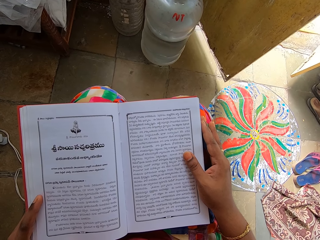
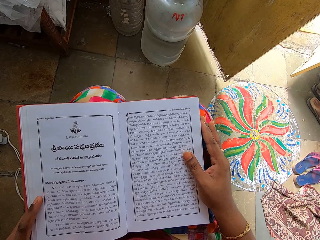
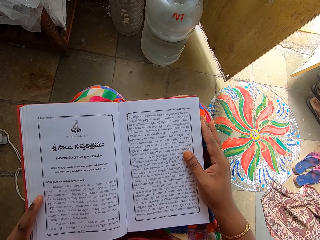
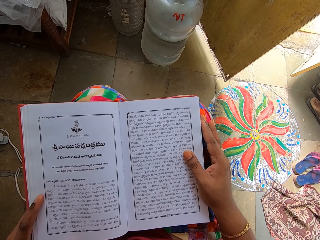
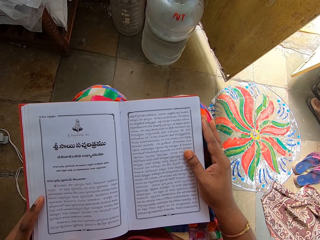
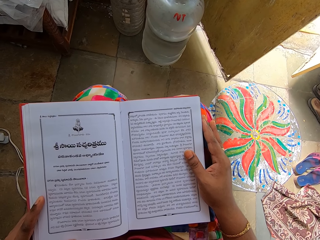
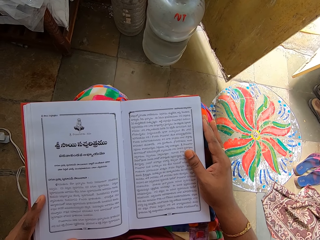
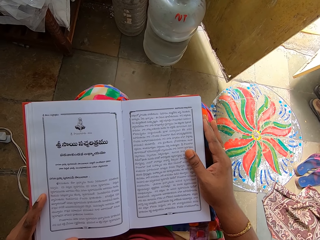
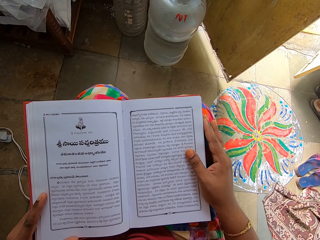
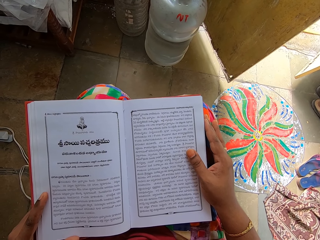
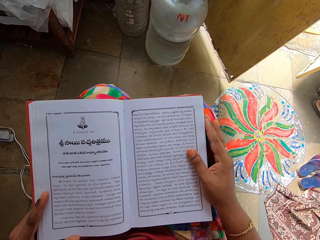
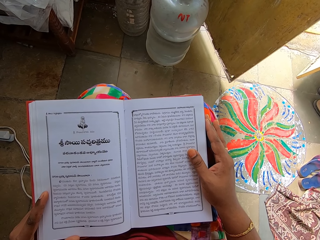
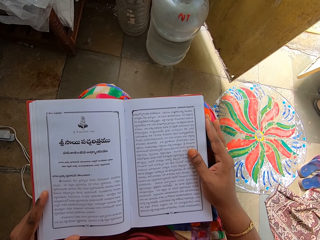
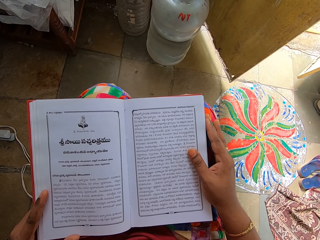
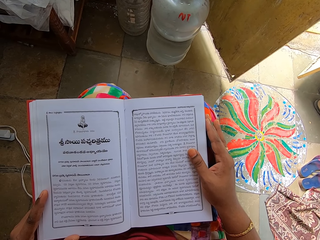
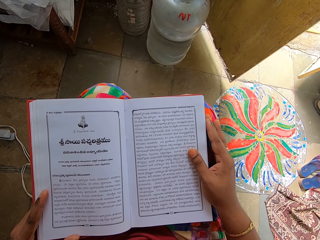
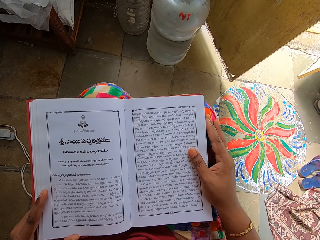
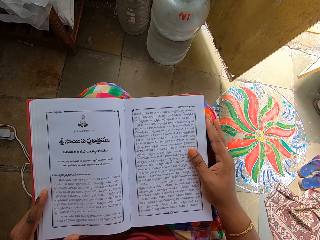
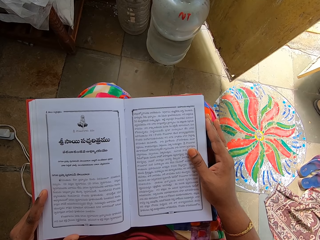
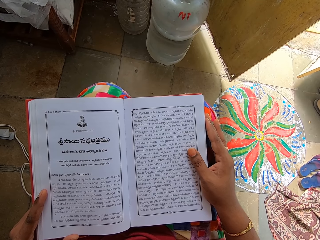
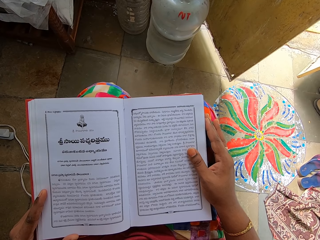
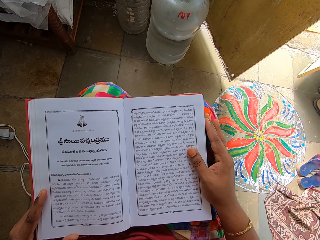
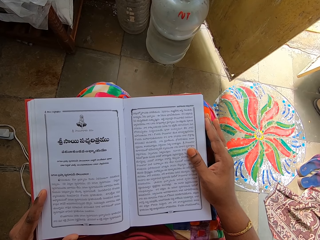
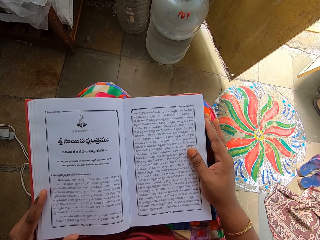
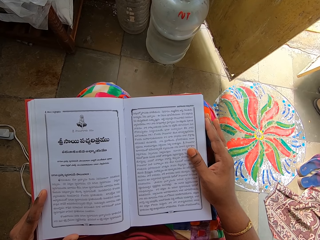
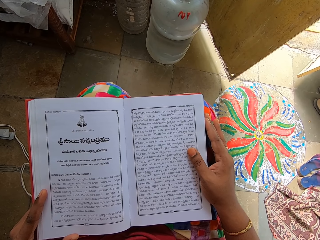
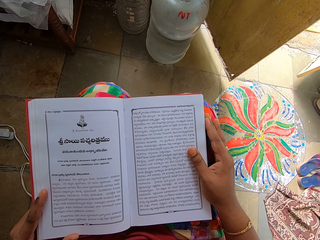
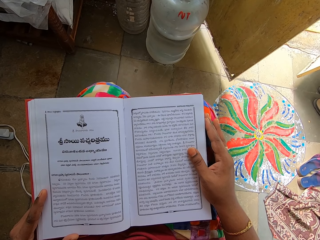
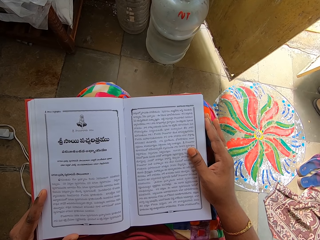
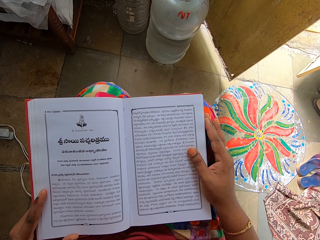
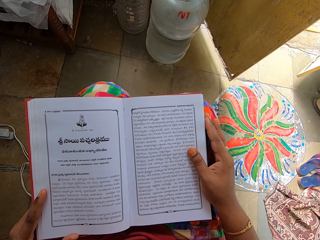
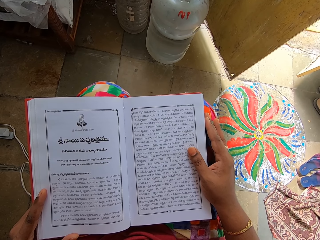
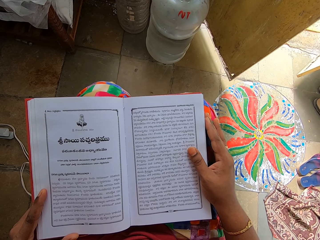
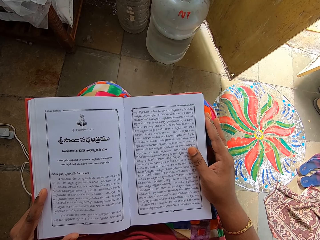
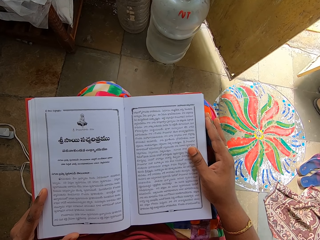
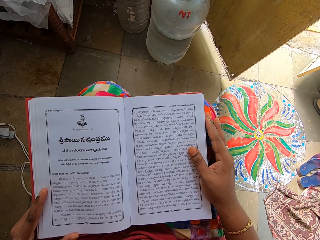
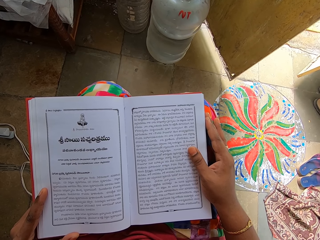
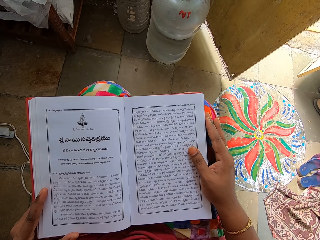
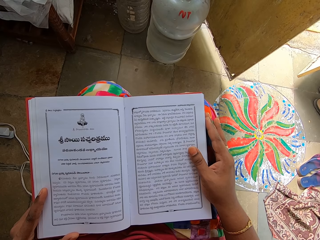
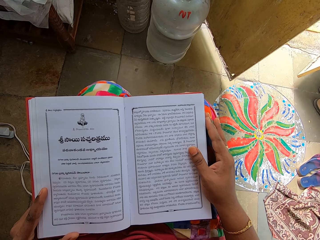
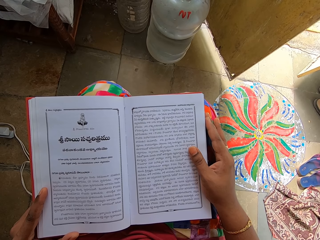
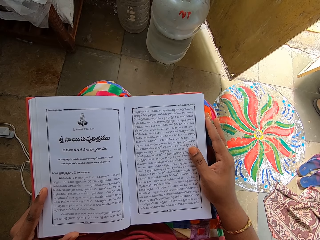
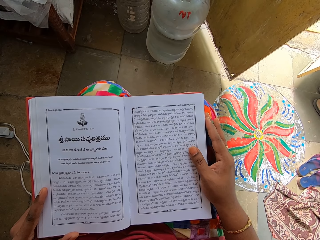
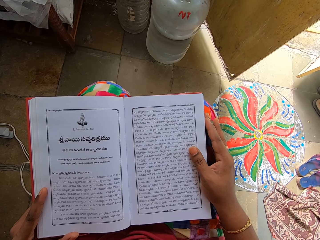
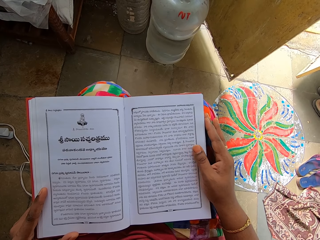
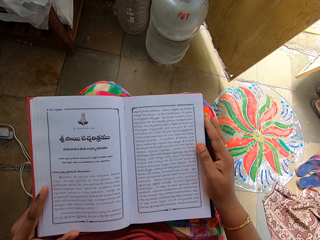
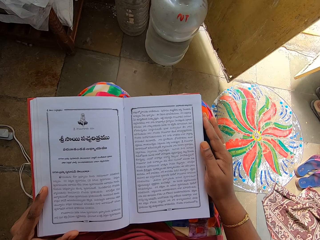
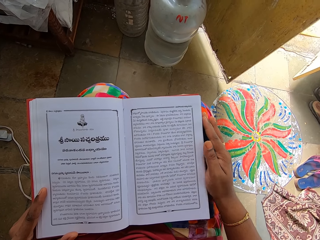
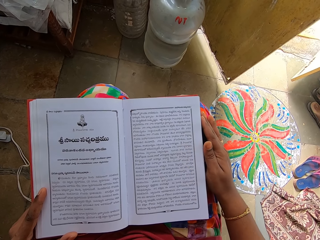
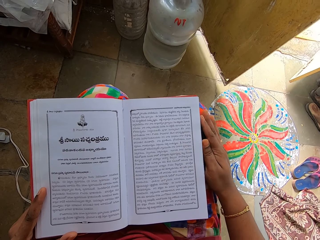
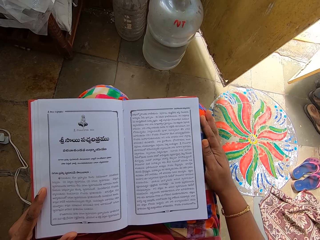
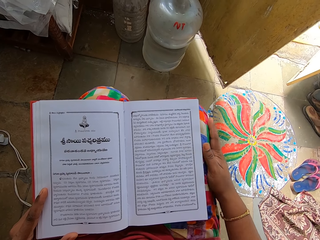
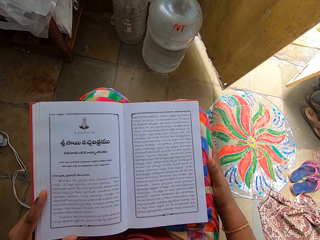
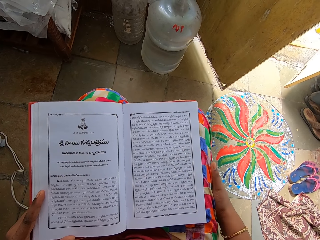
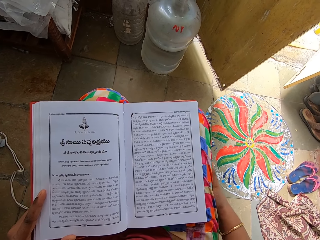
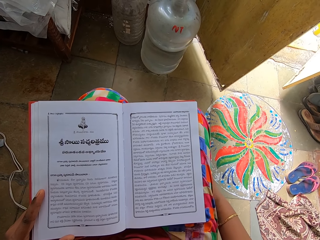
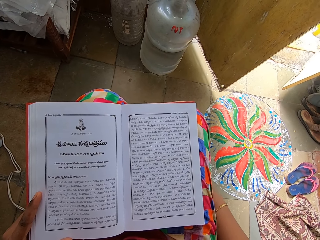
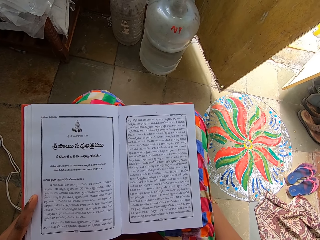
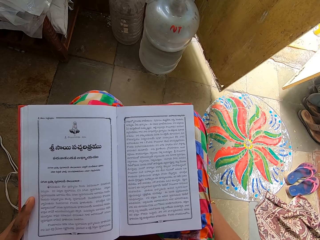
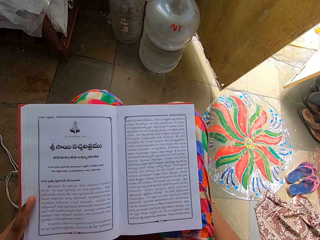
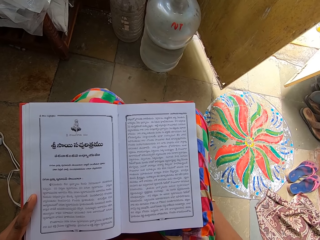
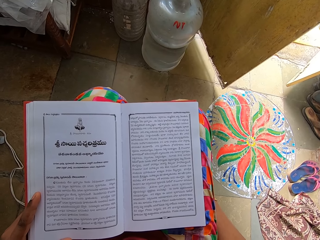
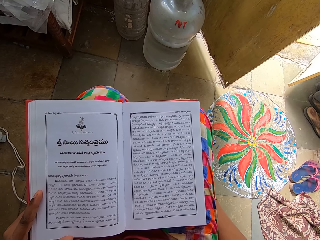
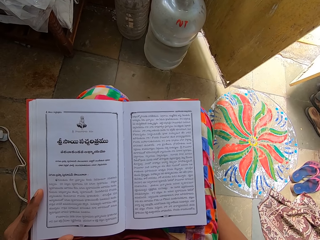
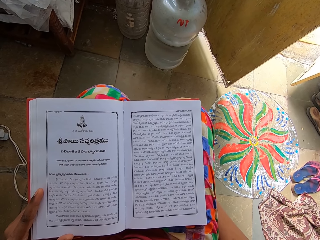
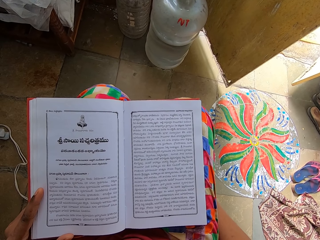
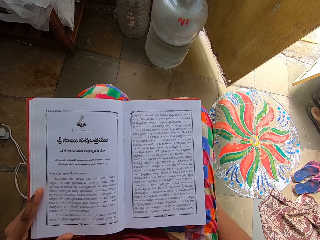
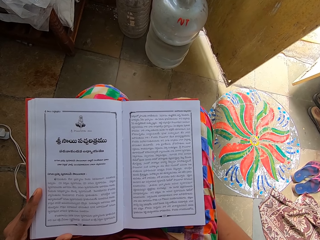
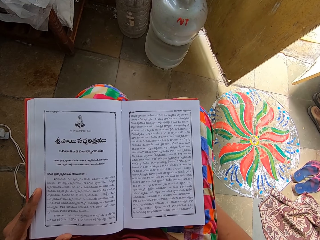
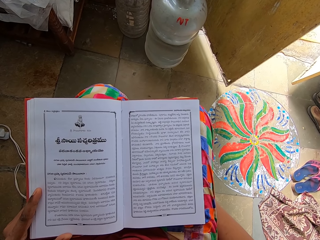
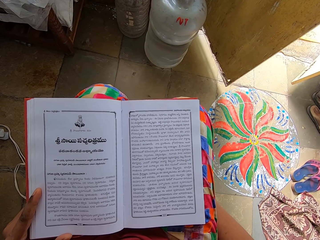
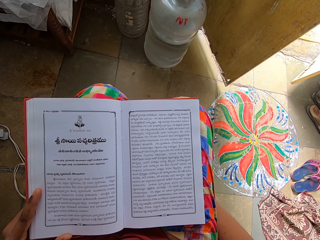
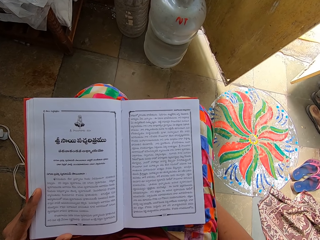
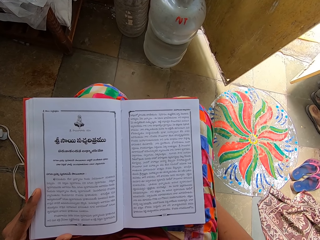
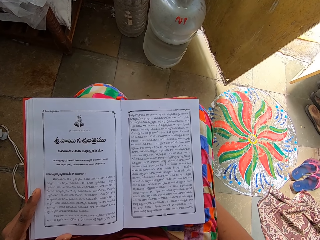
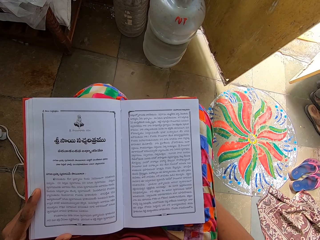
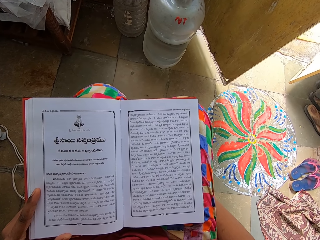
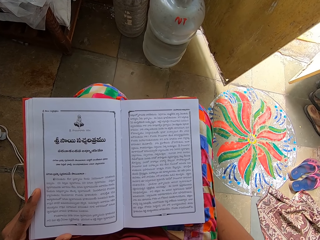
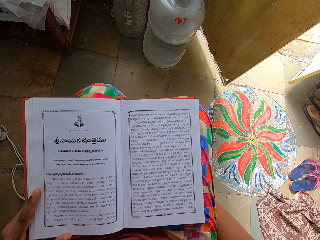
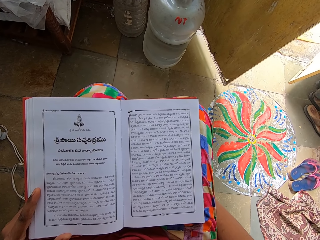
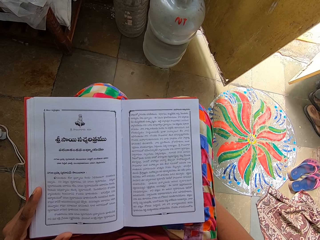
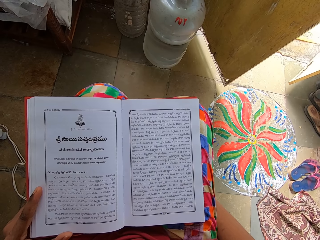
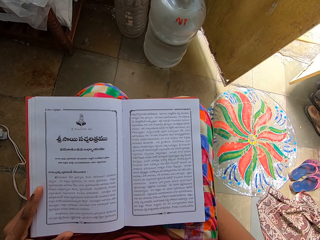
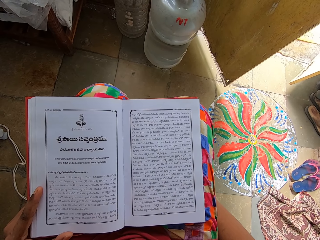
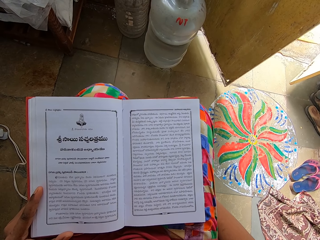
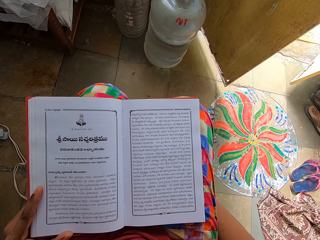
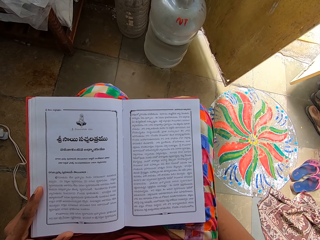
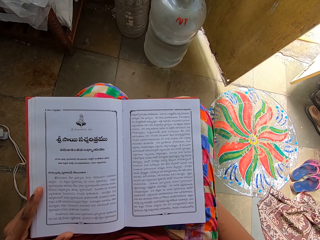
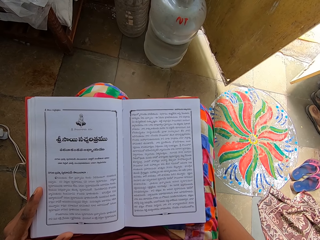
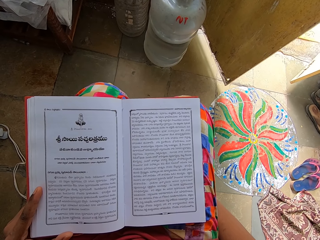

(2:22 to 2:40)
The camera wearer wipes hands on clothes. They read a book.

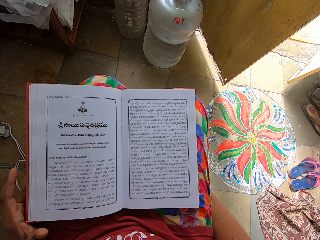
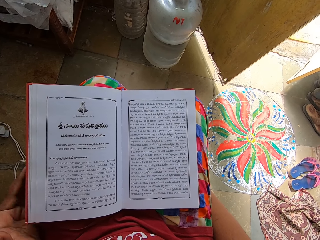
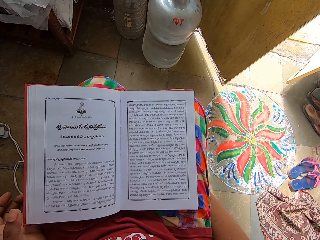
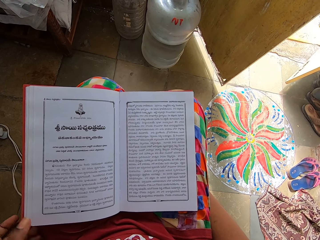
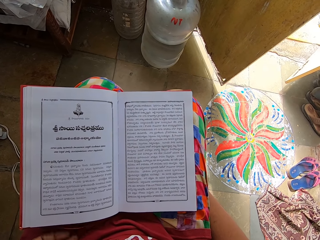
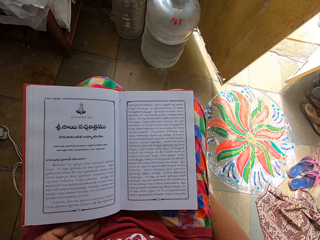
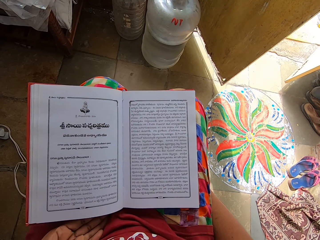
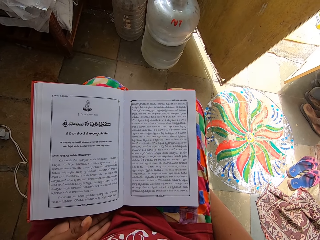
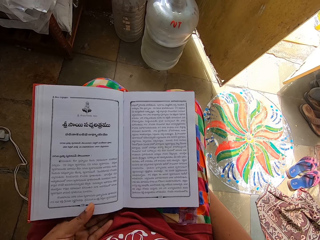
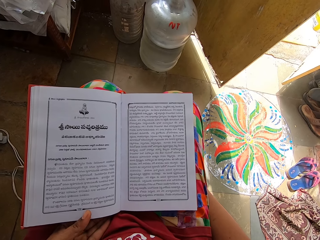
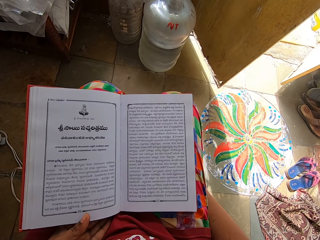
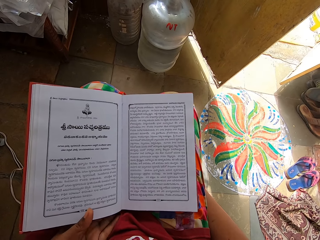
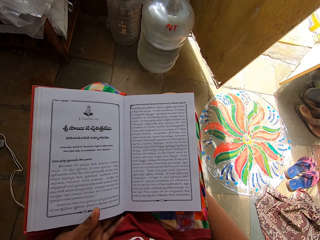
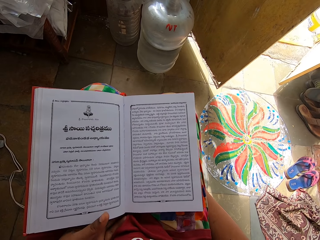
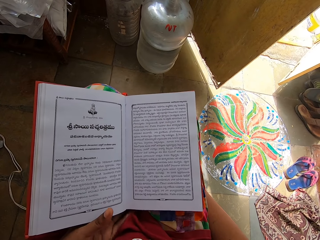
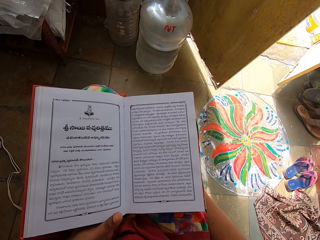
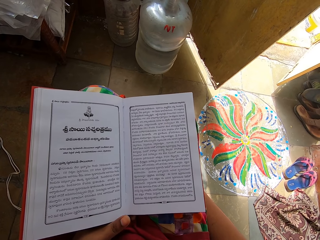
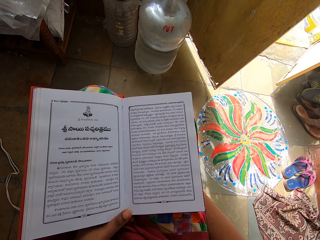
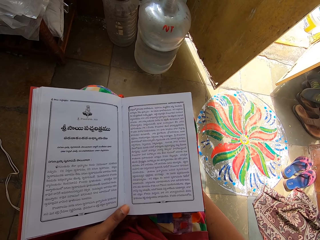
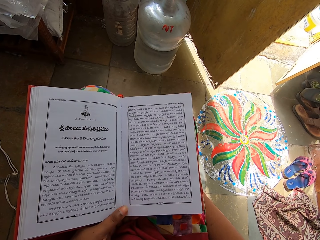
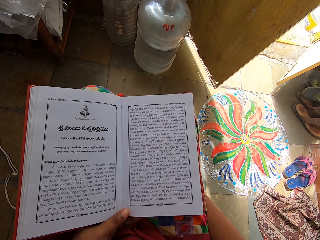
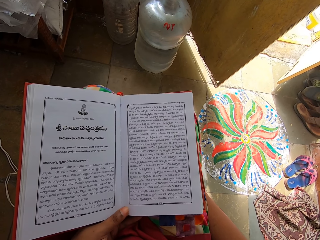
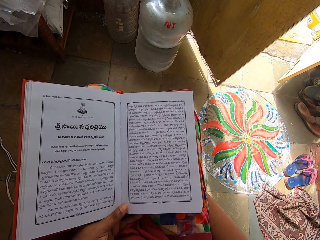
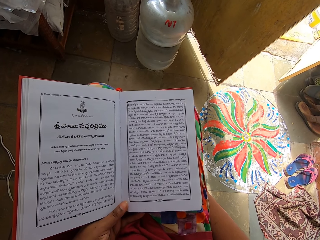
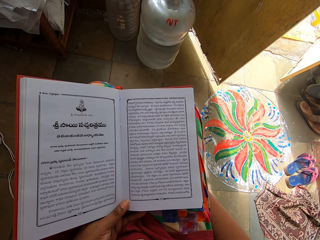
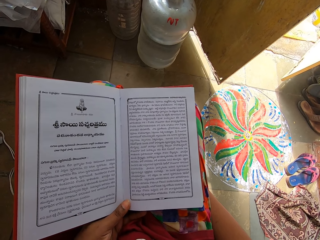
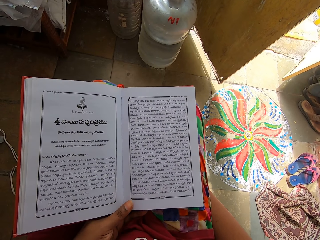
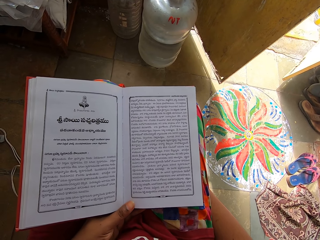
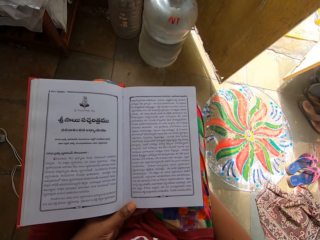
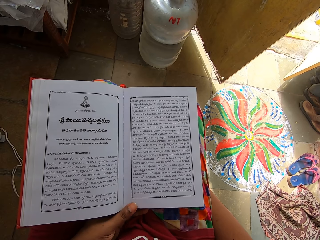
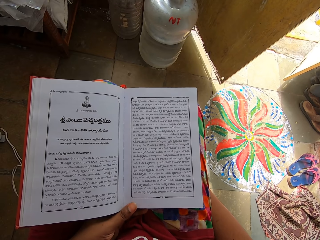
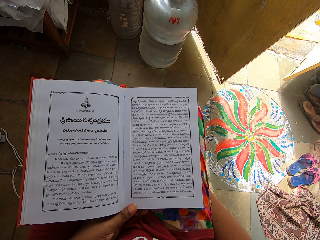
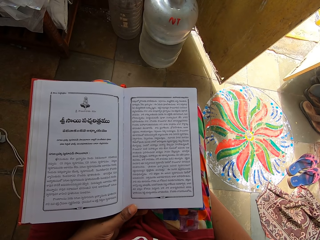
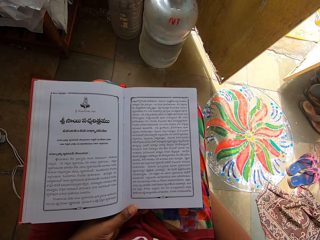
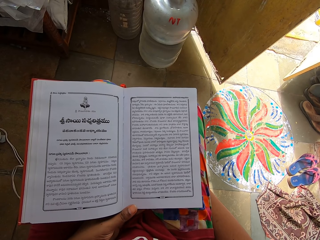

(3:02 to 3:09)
The camera wearer holds a book with one hand. They read the book.
